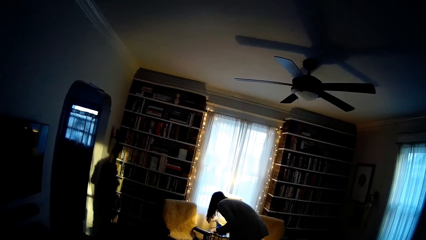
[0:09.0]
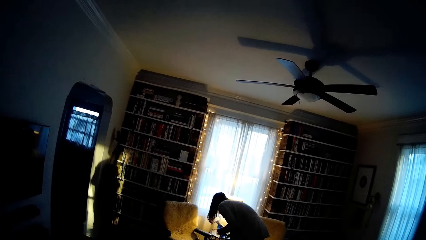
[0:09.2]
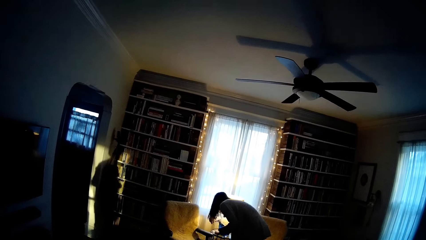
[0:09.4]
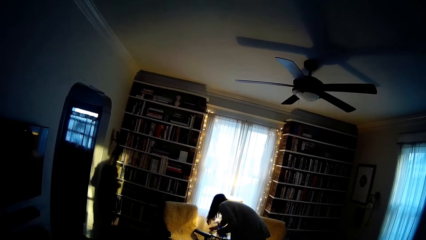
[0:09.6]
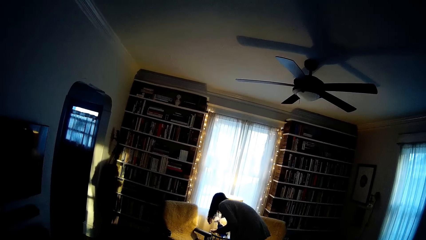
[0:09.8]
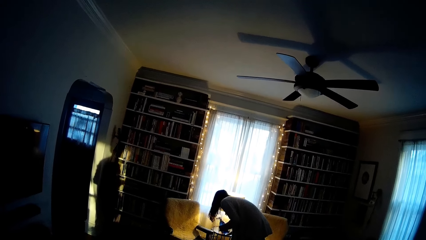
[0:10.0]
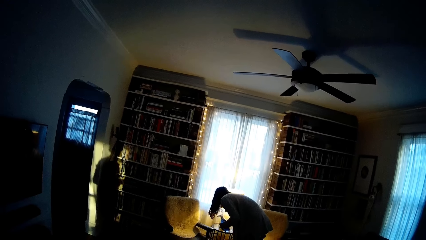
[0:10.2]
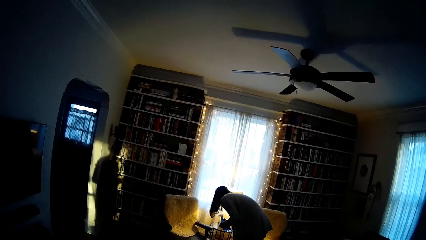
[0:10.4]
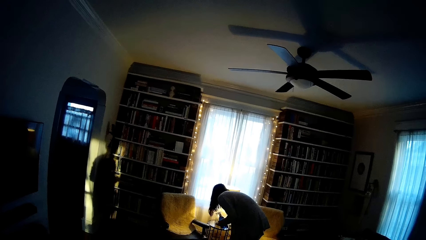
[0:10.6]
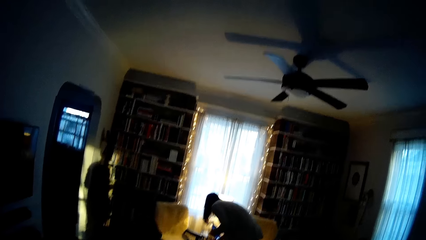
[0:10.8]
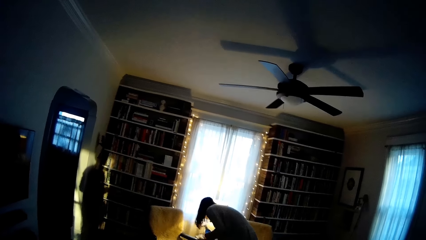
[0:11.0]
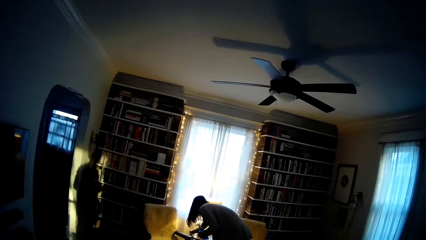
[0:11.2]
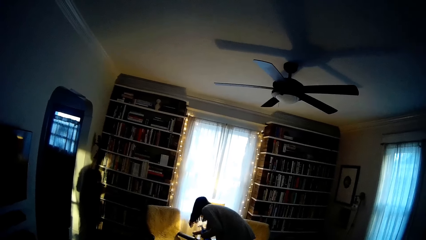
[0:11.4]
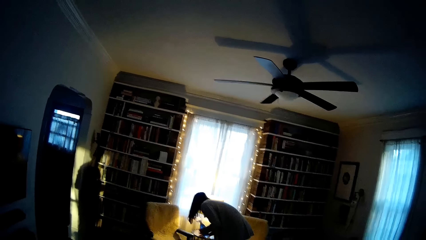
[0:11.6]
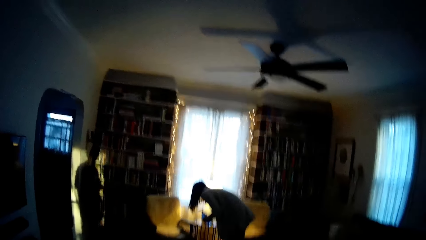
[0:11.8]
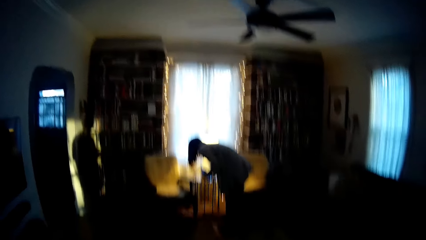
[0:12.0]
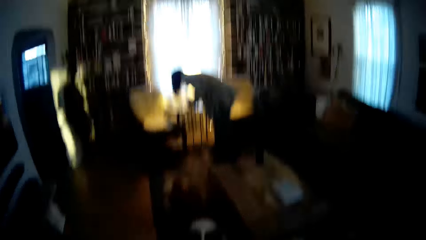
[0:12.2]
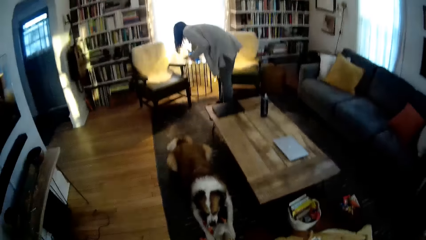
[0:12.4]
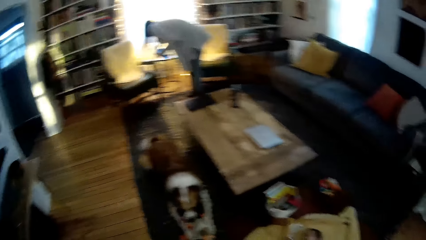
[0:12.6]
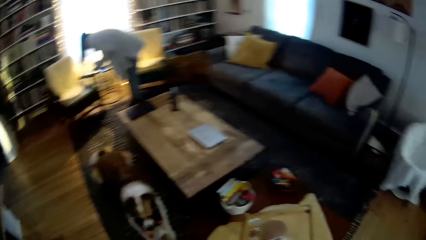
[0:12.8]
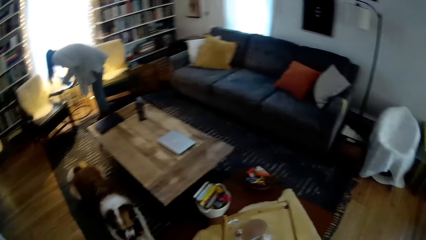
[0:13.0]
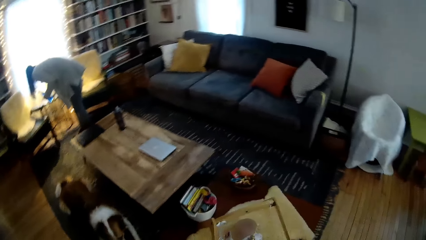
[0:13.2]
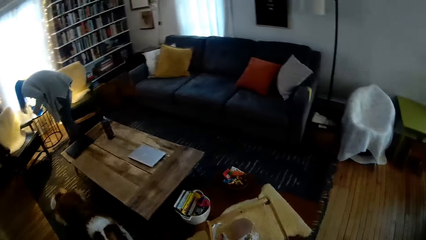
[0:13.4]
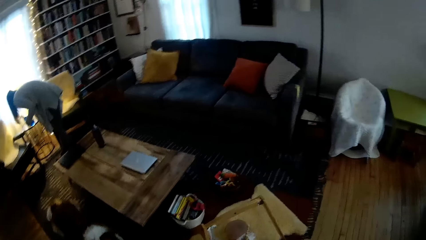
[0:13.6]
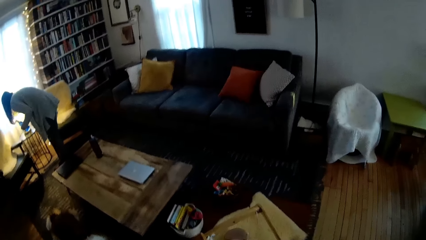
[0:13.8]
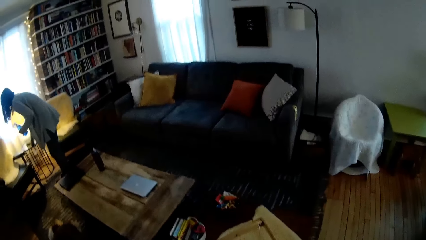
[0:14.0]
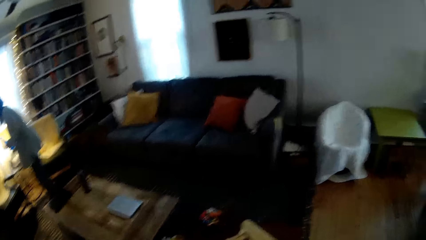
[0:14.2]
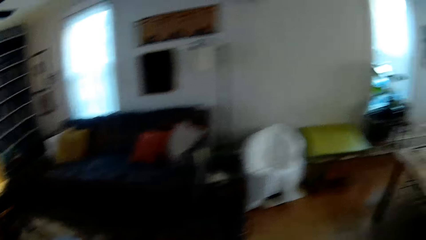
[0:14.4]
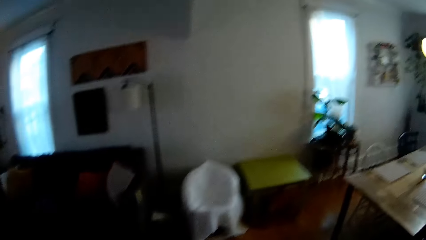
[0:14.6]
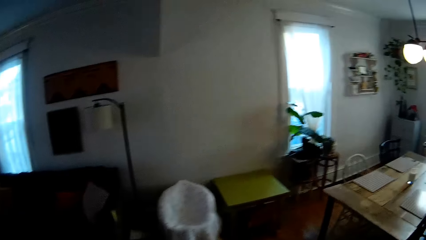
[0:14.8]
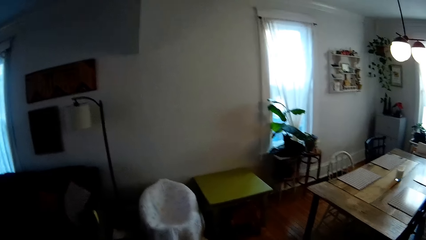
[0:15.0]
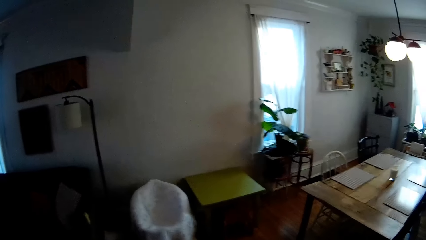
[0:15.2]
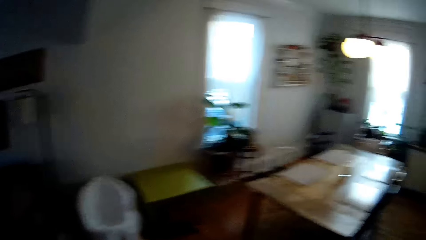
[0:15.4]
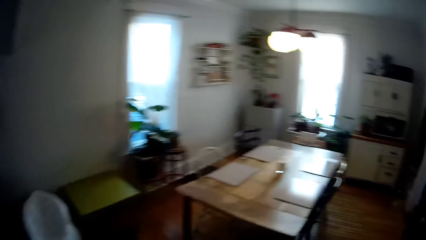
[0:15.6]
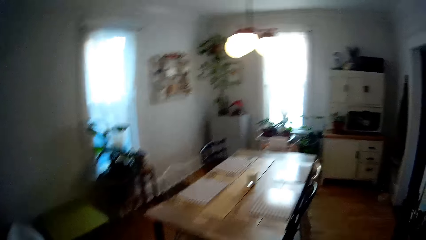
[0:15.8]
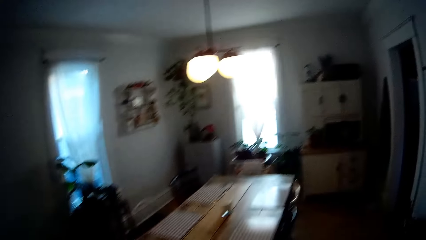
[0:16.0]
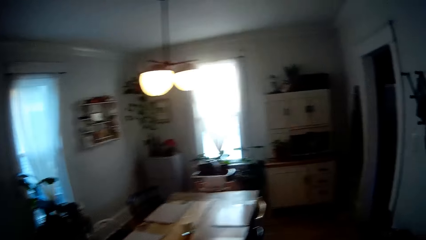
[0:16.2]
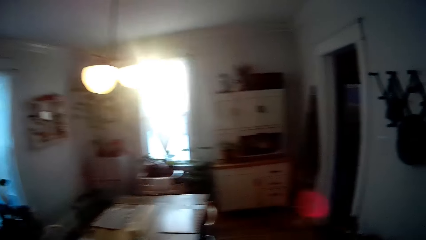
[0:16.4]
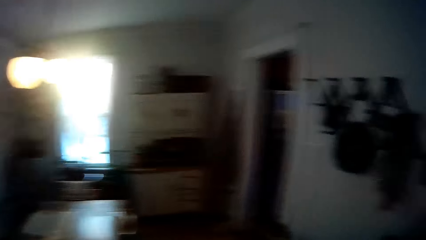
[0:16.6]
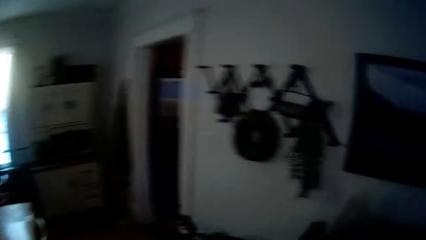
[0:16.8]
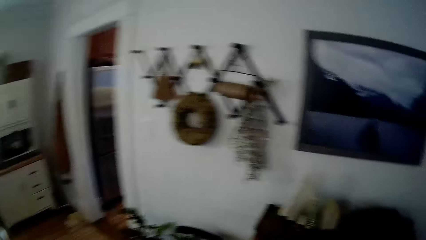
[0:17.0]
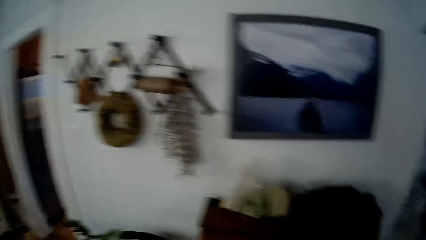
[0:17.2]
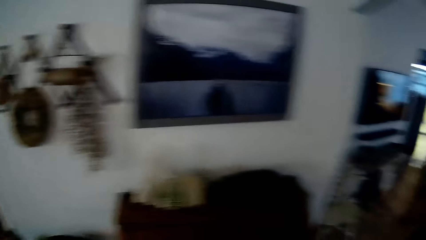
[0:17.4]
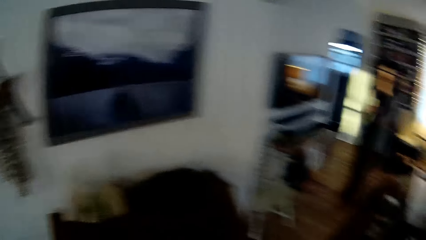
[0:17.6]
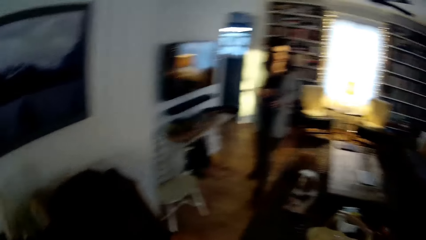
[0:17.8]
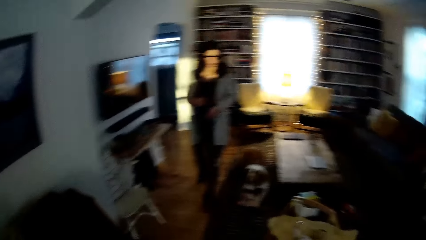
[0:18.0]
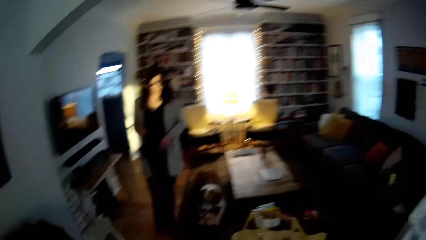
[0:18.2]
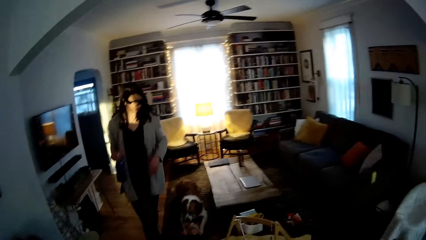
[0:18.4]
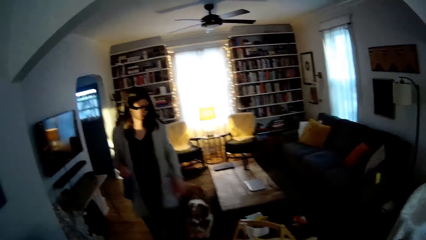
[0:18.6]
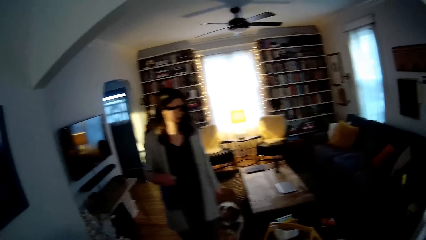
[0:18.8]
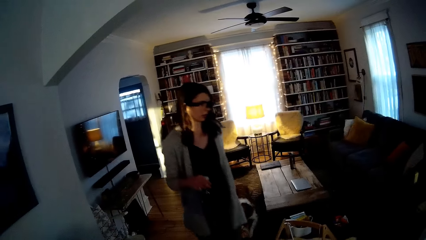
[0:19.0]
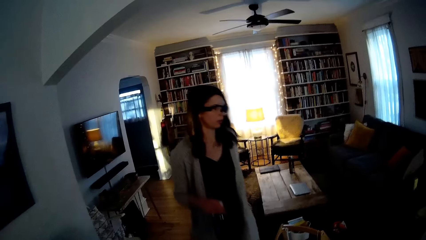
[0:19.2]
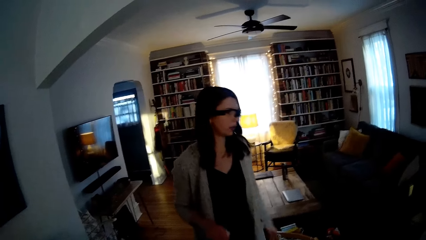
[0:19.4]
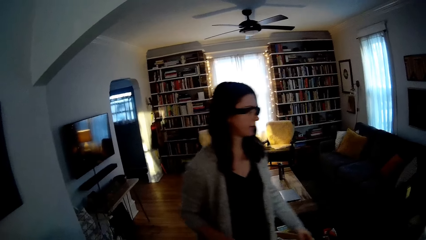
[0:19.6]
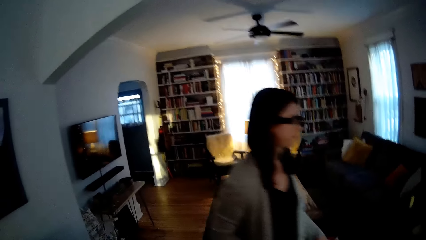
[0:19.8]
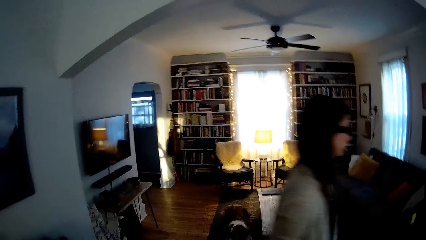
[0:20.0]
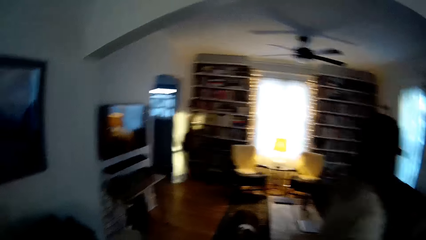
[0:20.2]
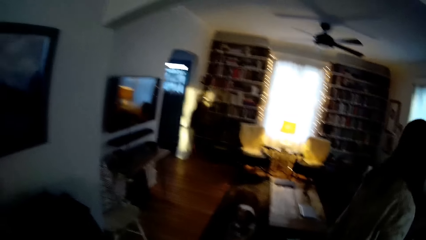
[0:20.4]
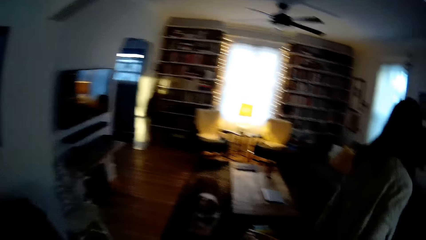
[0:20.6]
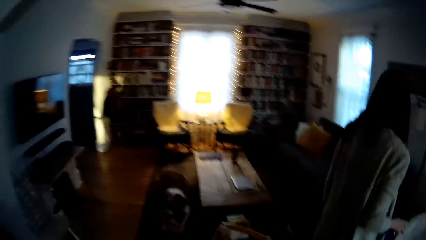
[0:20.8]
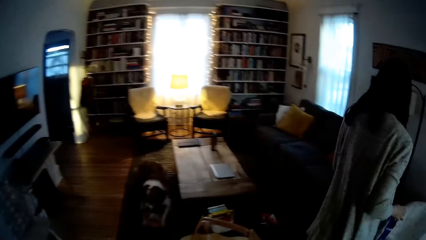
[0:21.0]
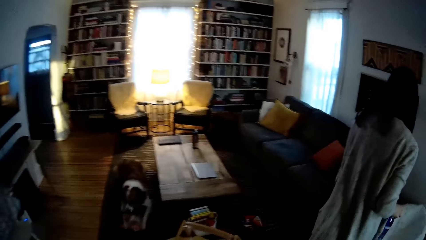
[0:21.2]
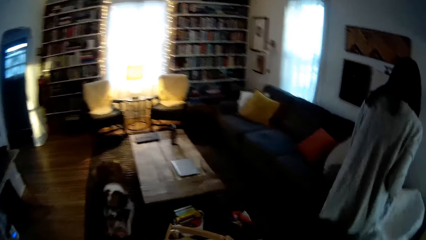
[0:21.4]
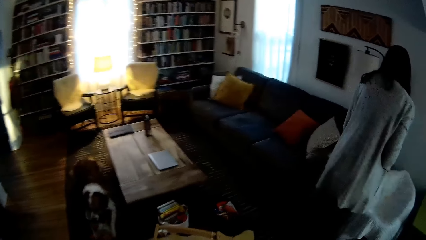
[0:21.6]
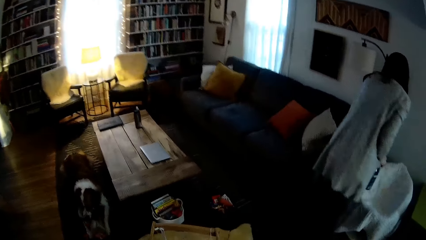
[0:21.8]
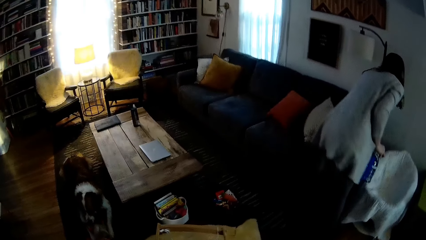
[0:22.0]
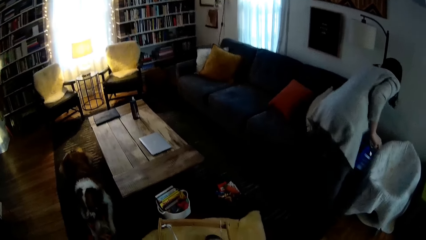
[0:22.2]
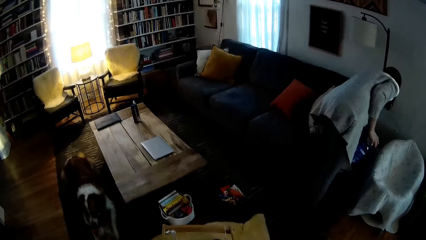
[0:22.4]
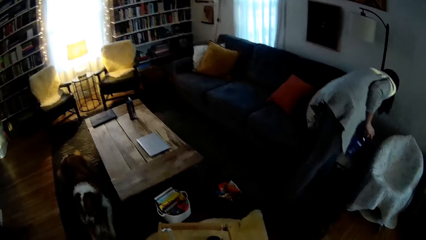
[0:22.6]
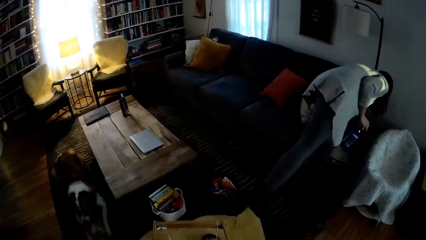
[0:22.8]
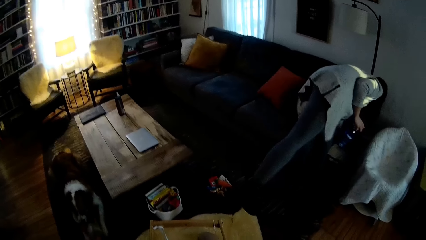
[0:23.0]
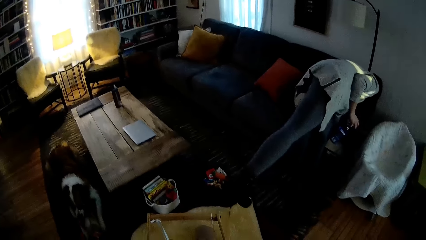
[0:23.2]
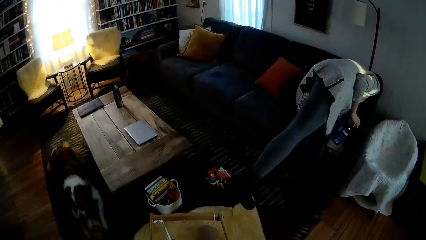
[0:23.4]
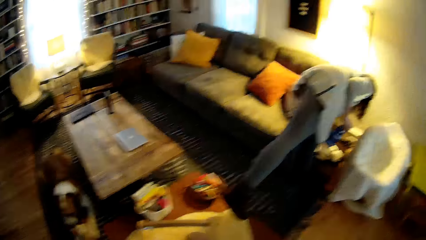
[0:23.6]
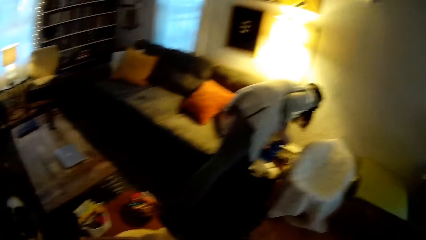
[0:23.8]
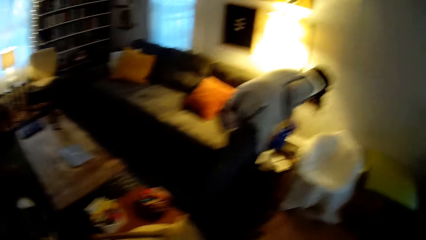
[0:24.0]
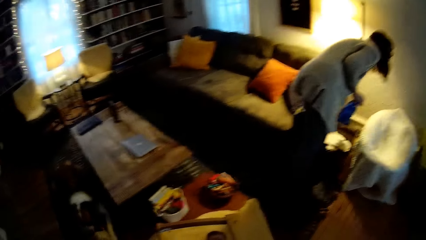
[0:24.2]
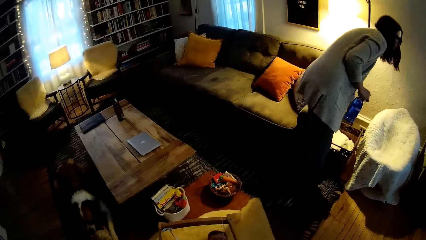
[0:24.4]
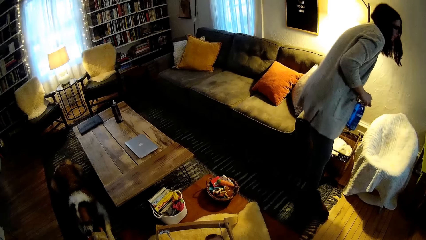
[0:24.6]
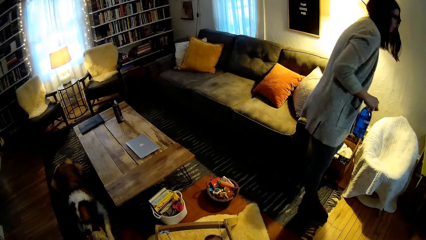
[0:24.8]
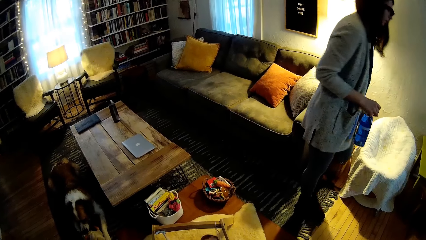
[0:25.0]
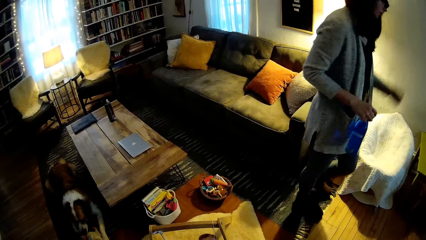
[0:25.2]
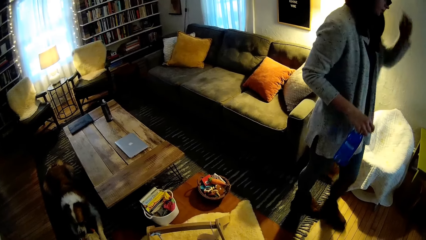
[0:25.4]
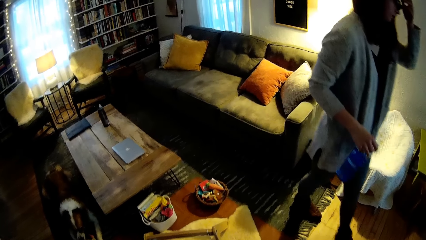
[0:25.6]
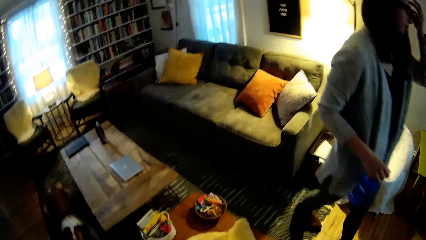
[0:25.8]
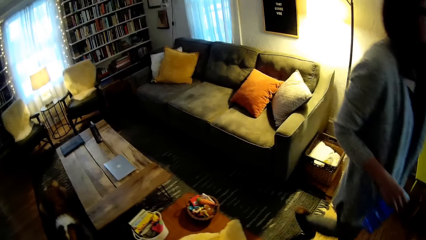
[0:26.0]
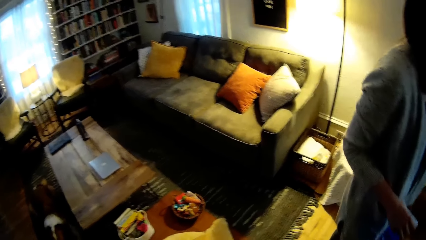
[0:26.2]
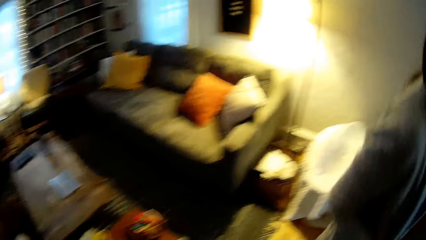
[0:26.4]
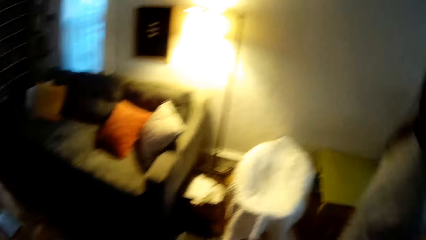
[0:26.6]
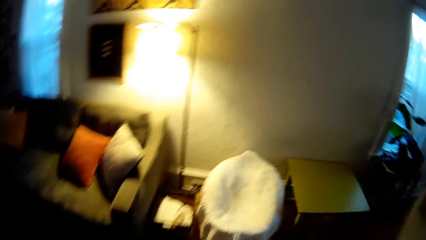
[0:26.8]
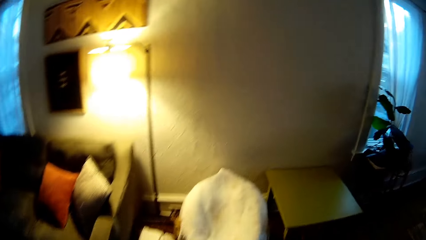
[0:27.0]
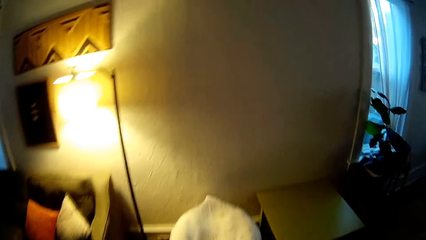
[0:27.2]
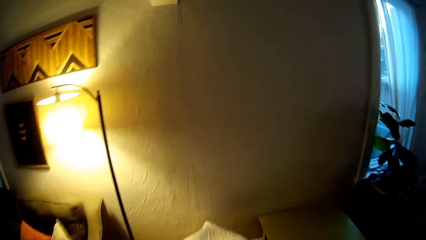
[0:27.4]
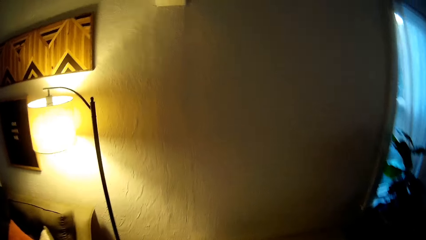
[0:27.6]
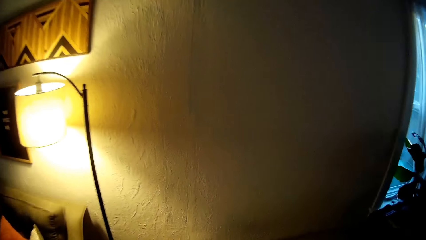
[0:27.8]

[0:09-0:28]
A woman wipes the table with something. The camera wearer looks around. They move around the room. The woman walks past the camera wearer. The woman moves around the room. The camera wearer interacts with the woman. The woman turns on a lamp switch with her left hand. The woman touches the hair with the left hand. The woman moves around the room.
